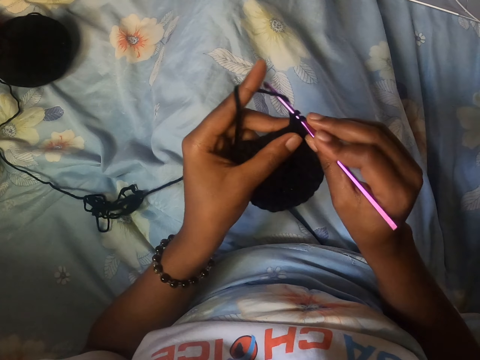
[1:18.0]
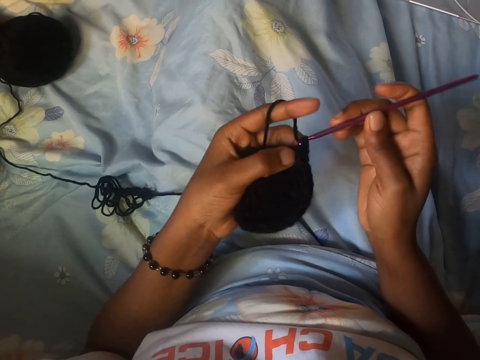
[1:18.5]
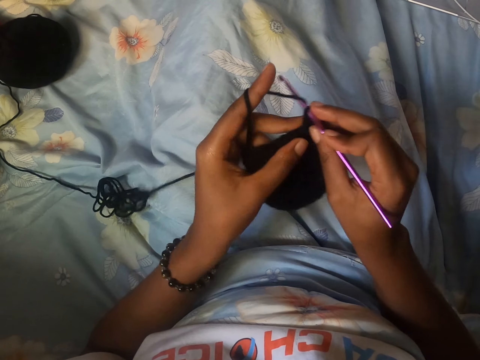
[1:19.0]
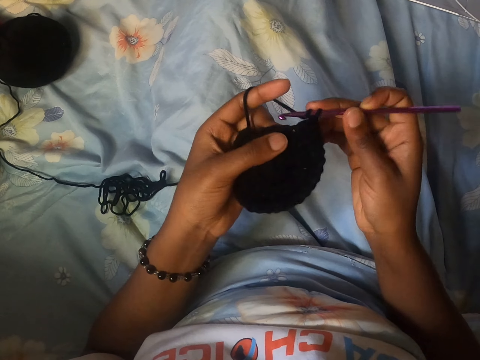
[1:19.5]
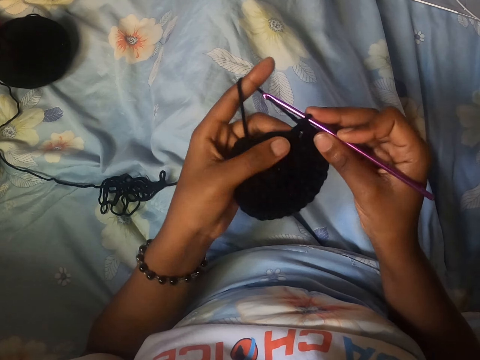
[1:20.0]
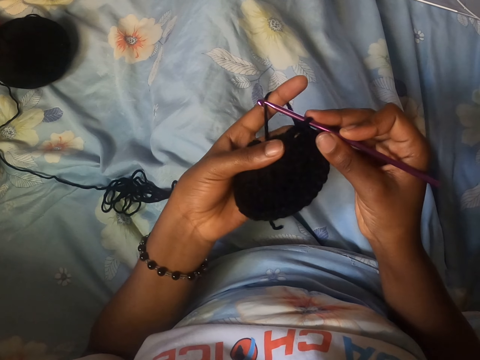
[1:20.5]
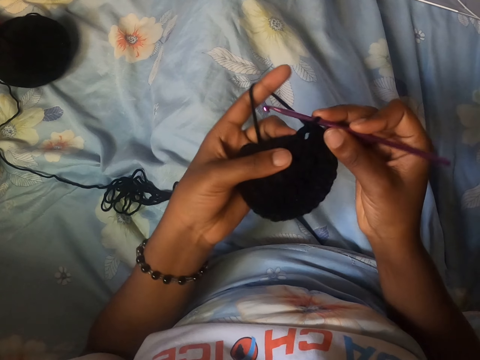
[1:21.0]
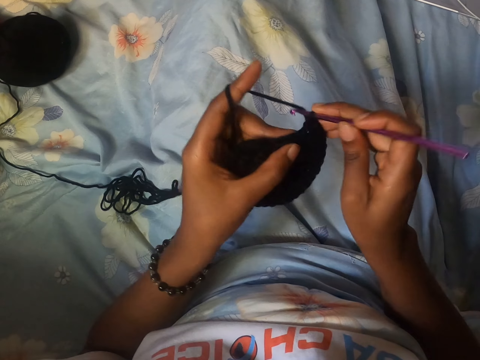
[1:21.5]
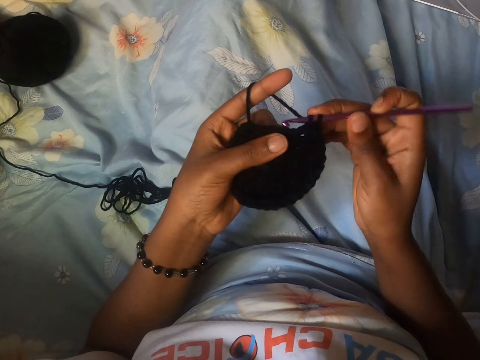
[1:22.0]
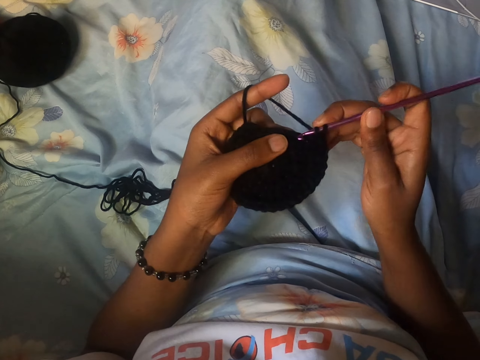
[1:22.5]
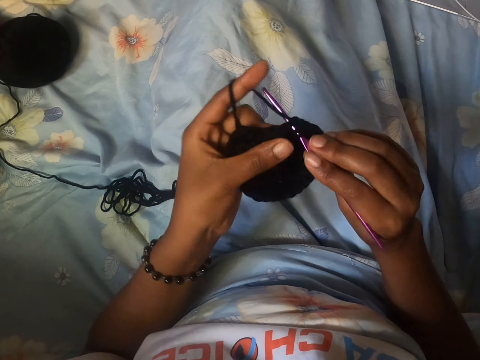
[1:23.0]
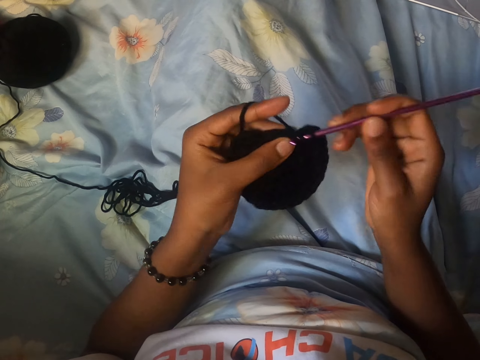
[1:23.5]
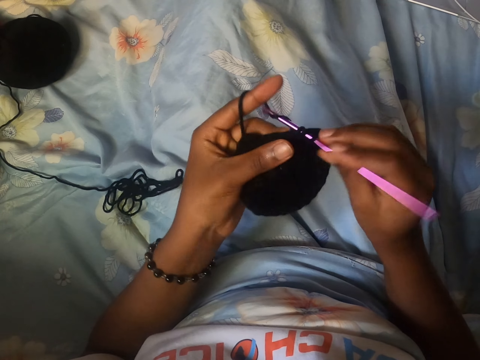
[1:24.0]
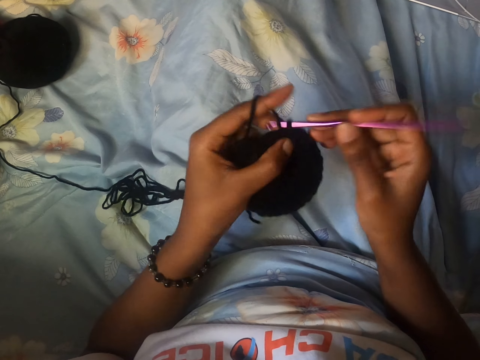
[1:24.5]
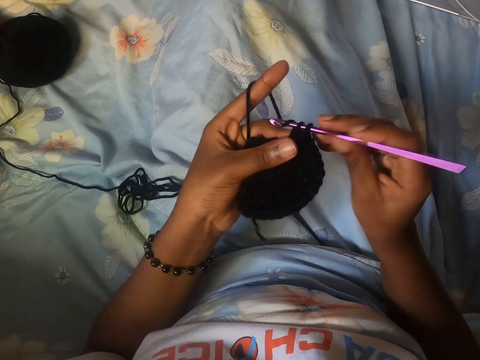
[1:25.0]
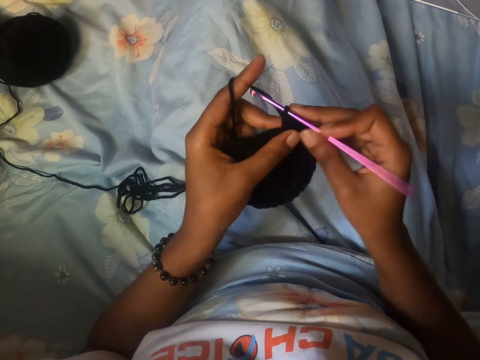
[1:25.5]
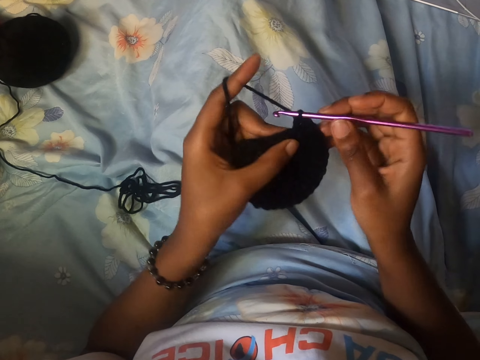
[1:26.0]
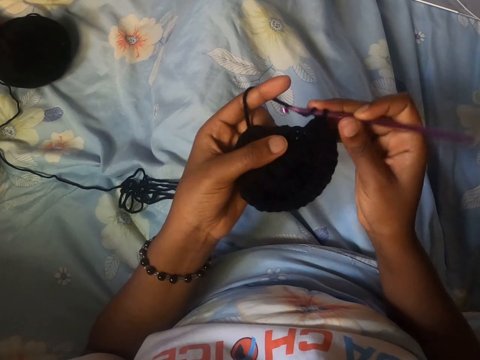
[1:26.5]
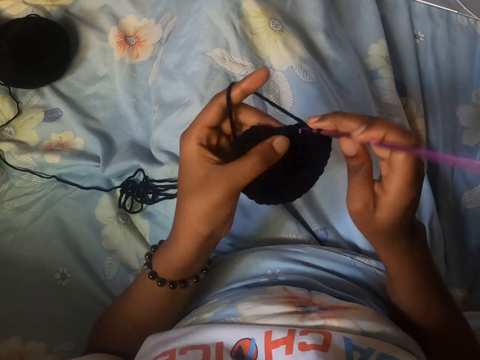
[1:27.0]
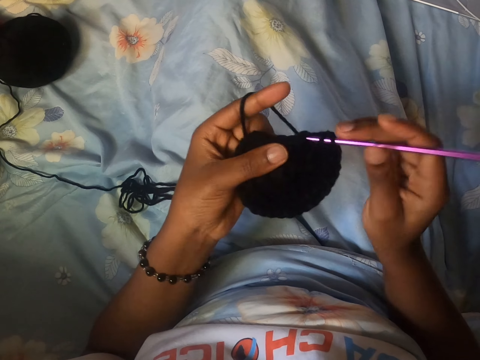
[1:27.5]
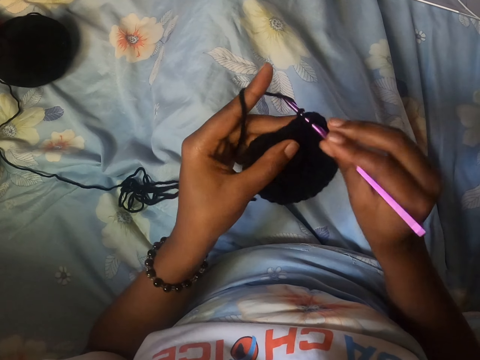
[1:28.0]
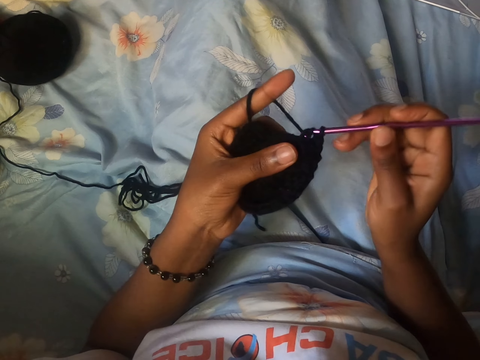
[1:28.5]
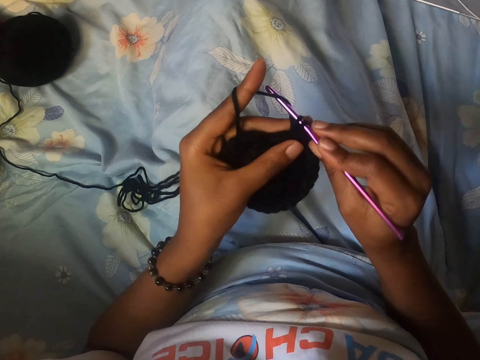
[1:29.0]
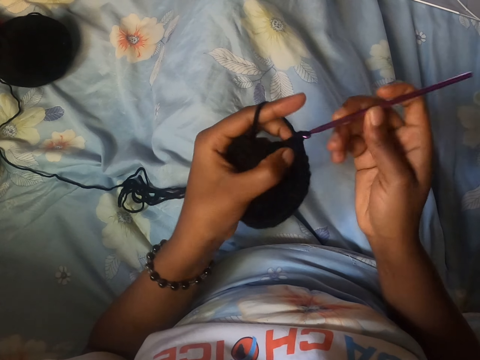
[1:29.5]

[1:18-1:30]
The camera wearer adjusts the craft with her left hand. She crochets yarn with the crochet hook in her right hand.

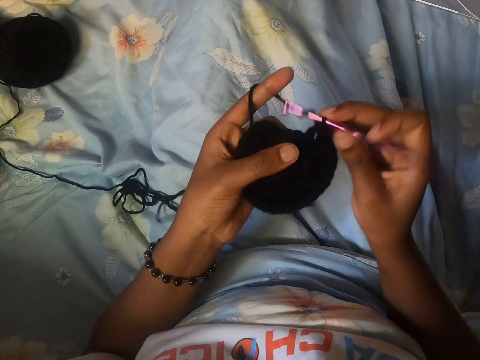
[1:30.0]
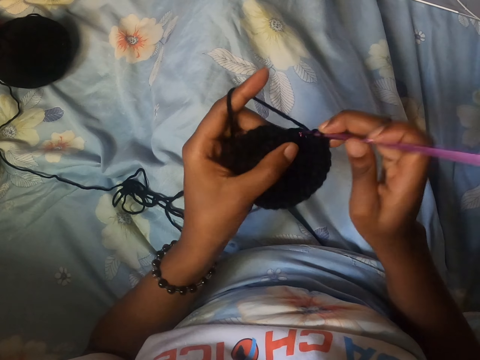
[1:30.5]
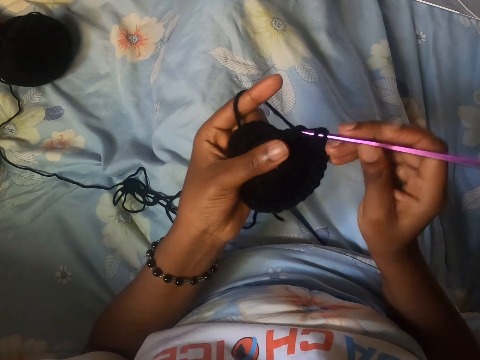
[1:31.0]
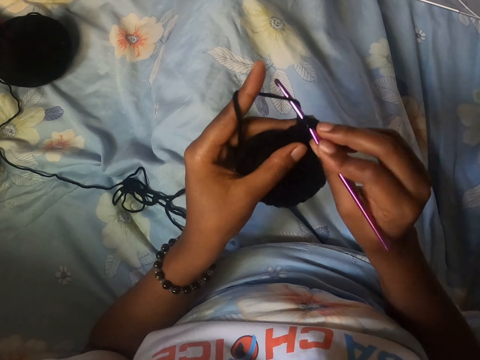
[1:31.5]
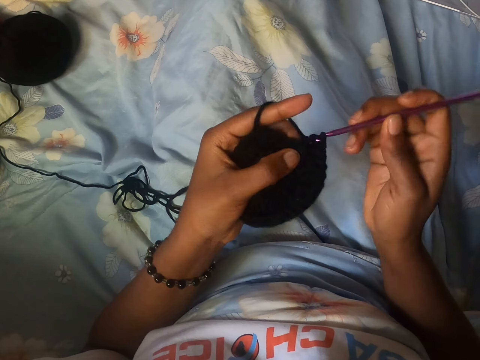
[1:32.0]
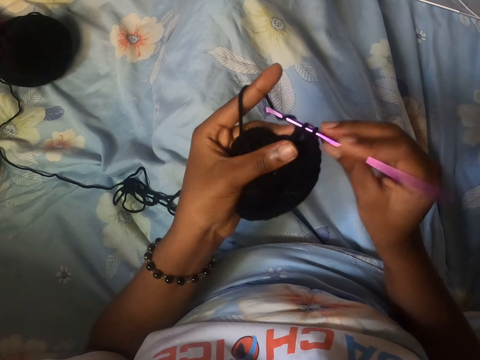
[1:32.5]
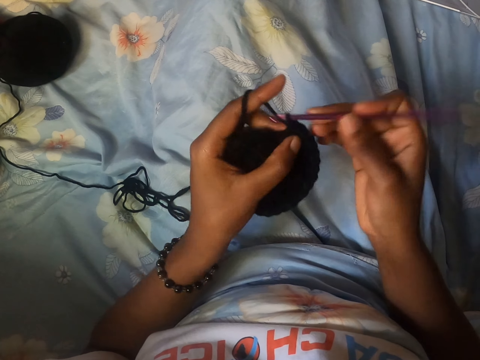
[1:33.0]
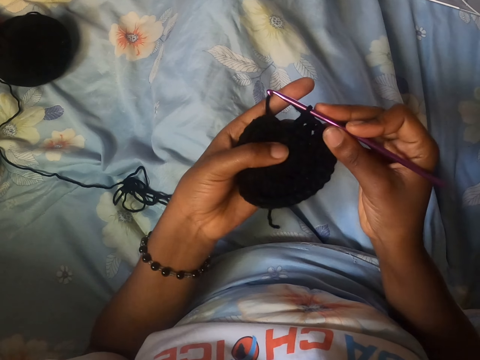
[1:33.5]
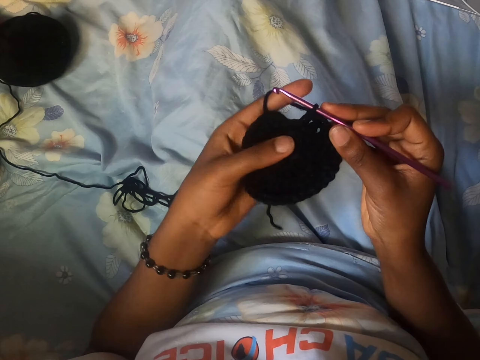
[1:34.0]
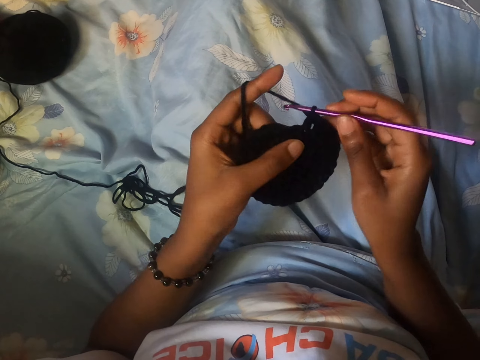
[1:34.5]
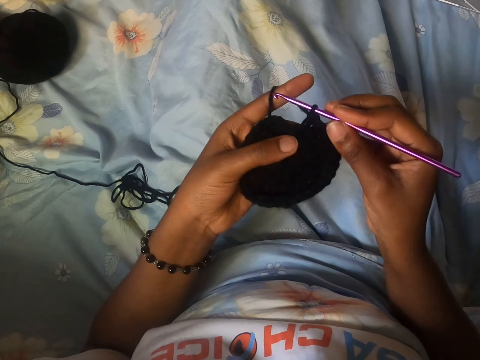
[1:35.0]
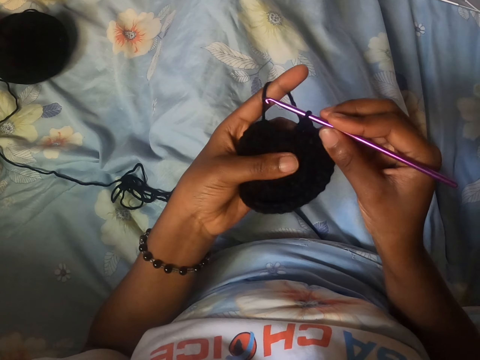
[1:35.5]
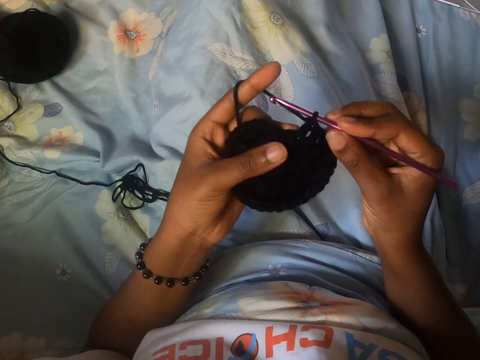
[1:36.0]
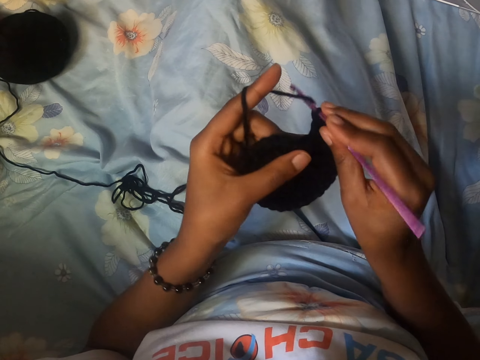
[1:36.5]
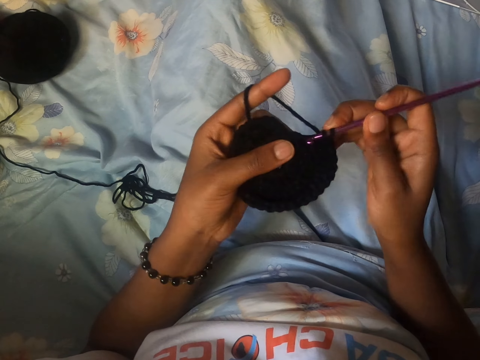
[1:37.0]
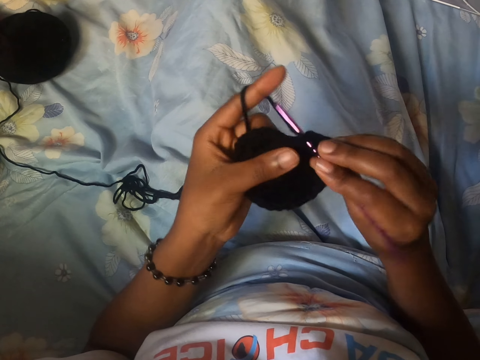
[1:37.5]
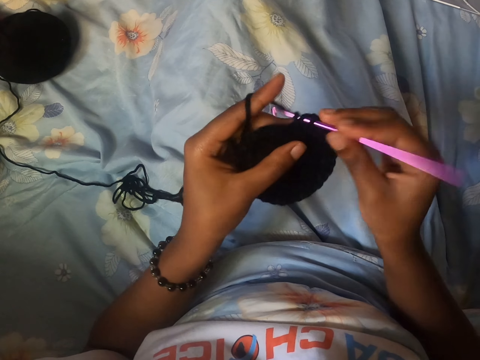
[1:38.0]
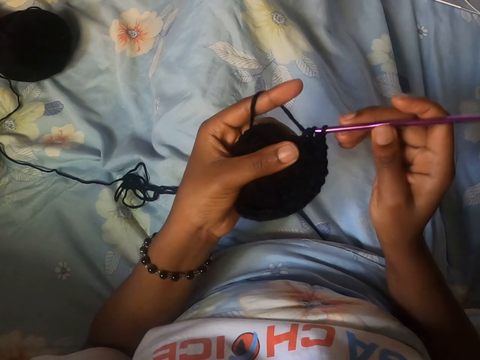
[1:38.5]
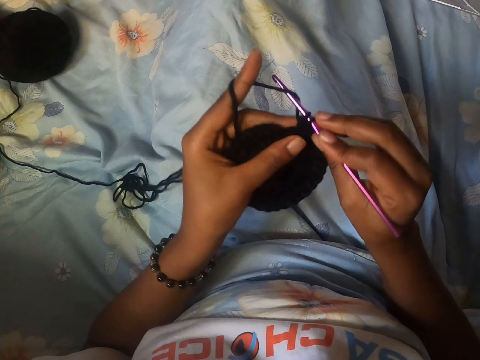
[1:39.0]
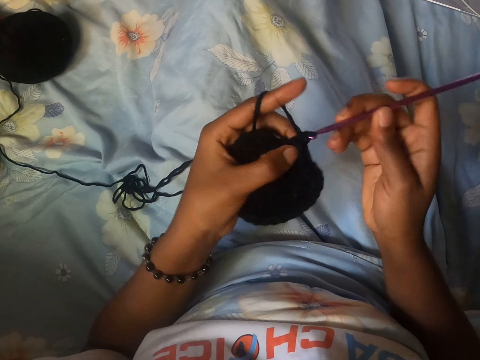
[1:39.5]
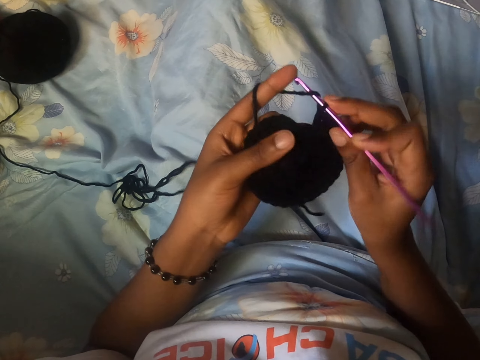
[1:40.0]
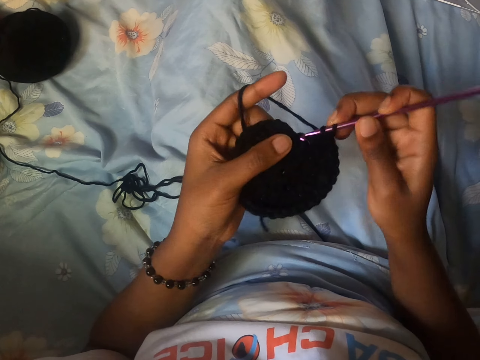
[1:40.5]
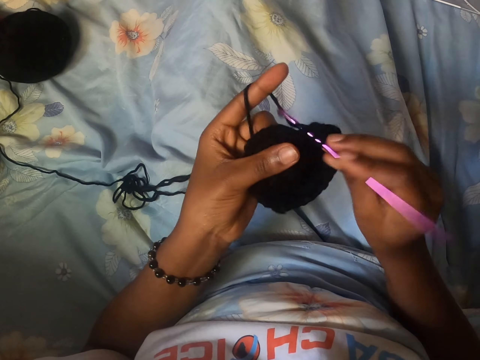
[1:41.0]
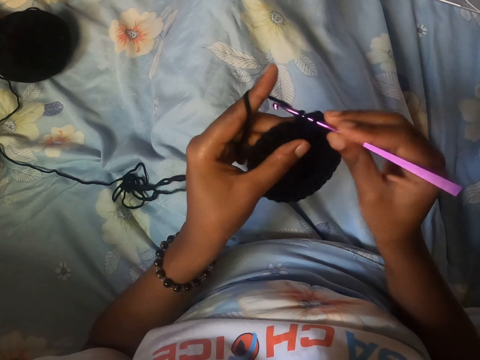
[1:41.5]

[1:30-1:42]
The camera wearer adjusts the craft with her left hand. She crochets yarn with the crochet hook in her right hand.

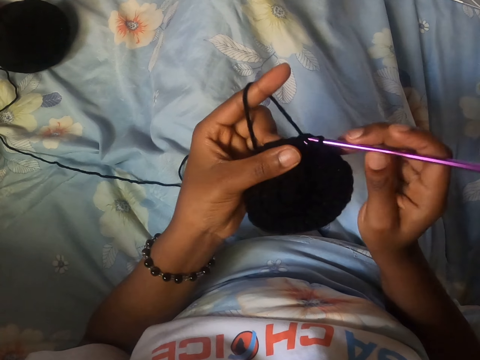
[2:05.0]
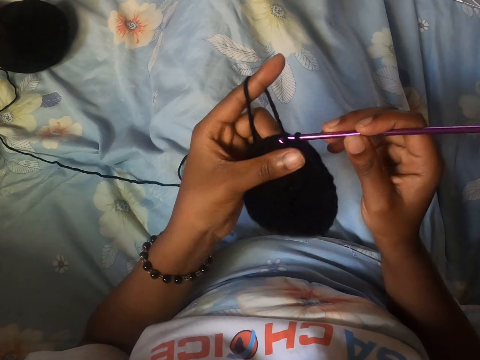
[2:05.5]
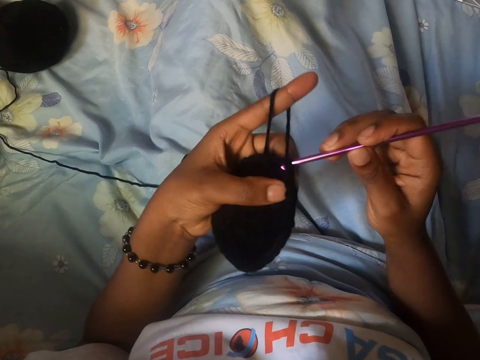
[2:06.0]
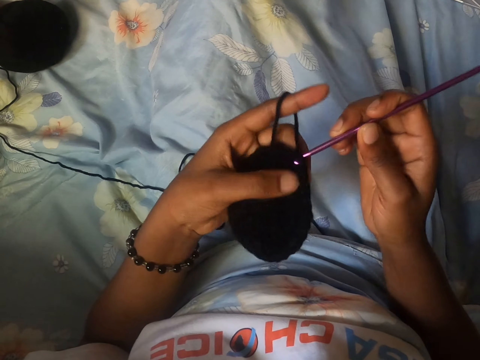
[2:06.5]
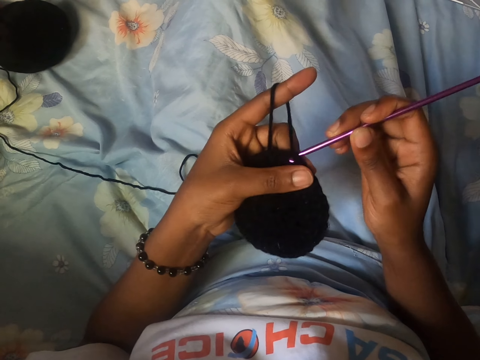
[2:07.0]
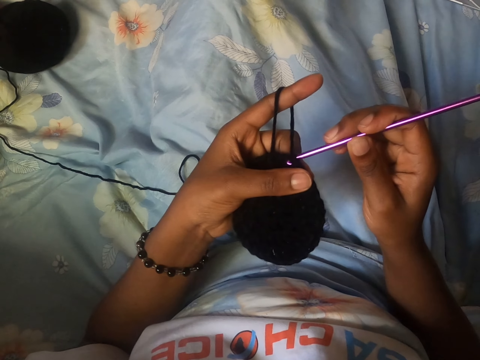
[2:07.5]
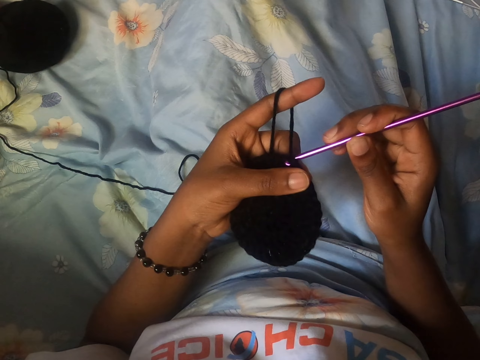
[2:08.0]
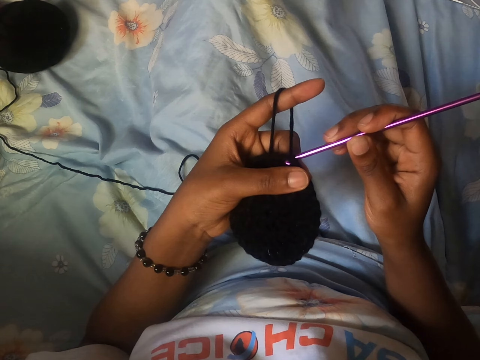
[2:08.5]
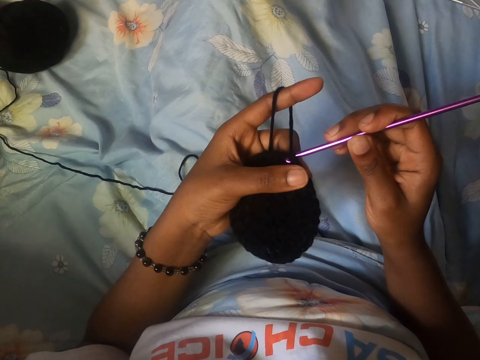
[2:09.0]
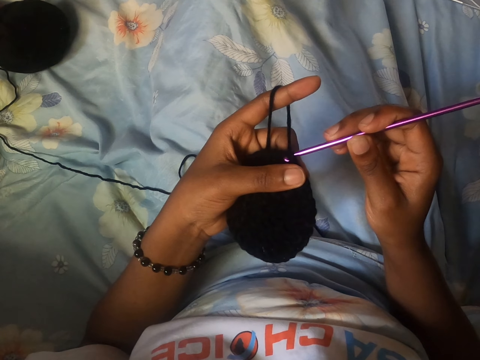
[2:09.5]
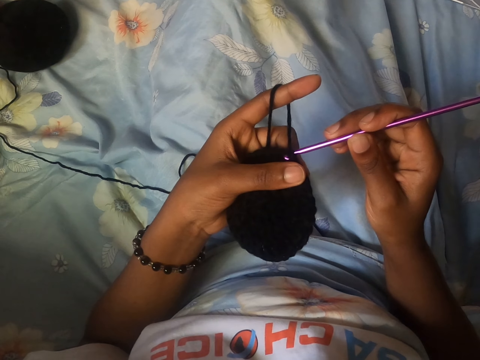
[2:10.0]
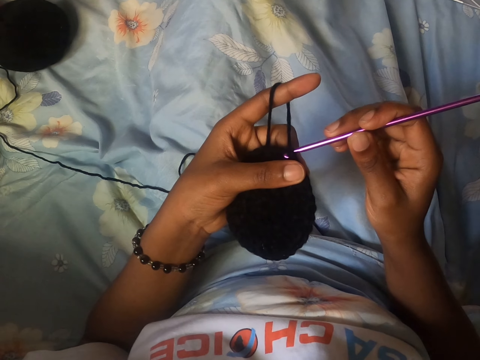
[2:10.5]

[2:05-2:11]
The camera wearer stops to crochet.
